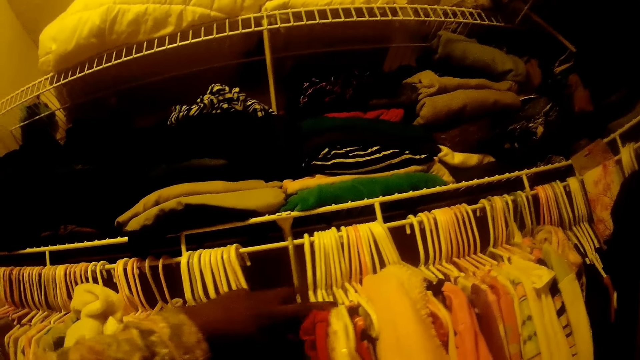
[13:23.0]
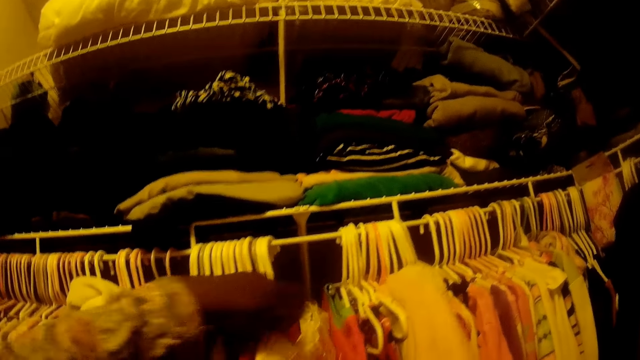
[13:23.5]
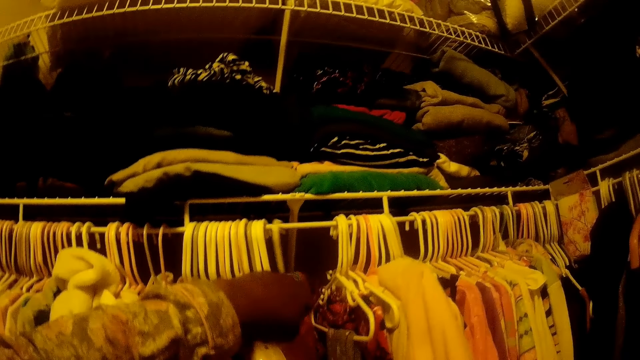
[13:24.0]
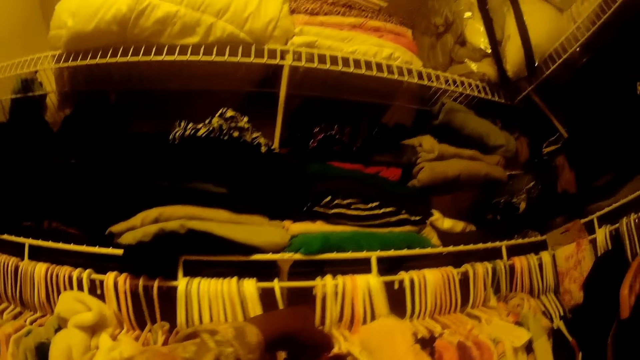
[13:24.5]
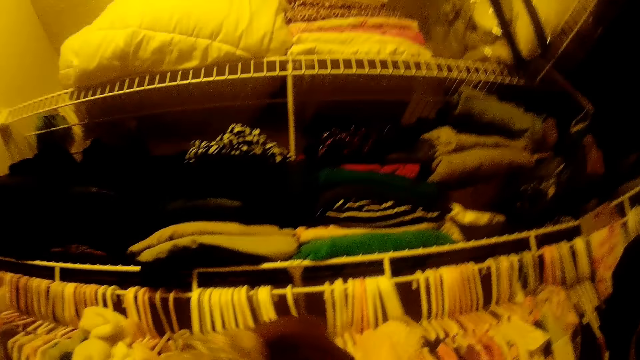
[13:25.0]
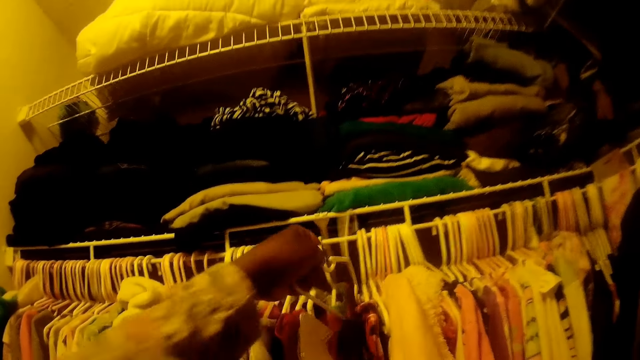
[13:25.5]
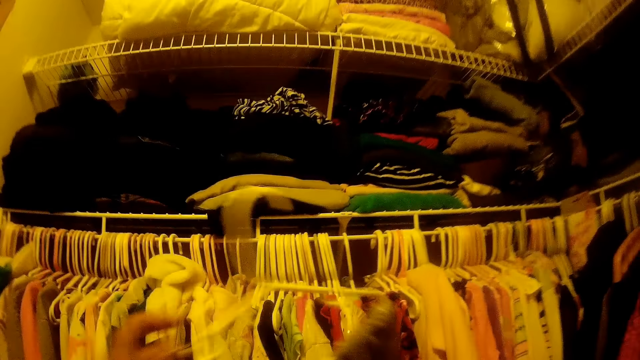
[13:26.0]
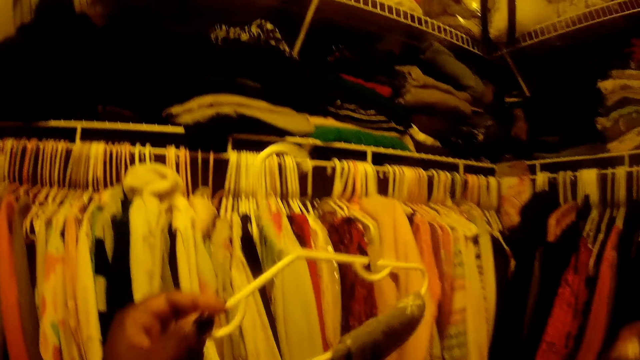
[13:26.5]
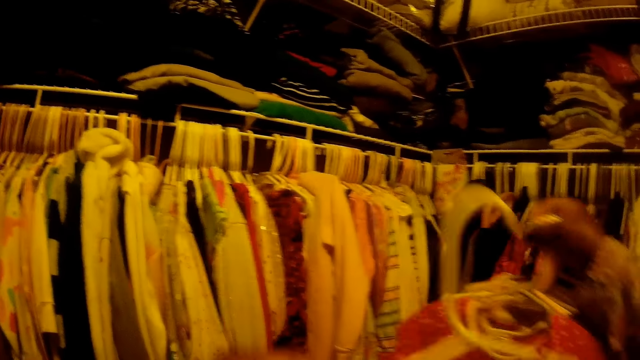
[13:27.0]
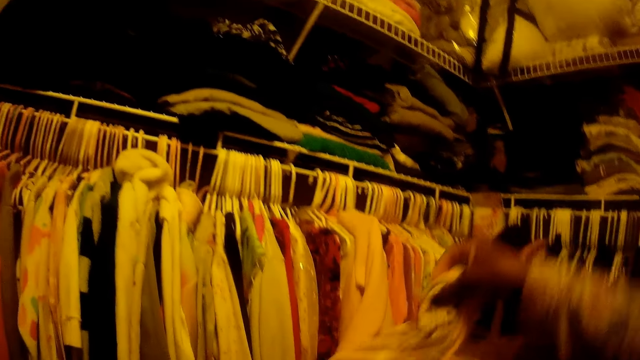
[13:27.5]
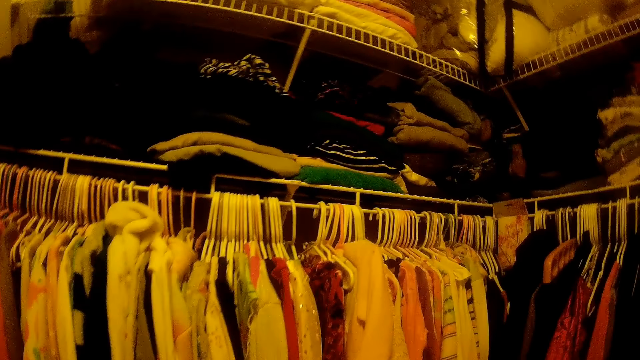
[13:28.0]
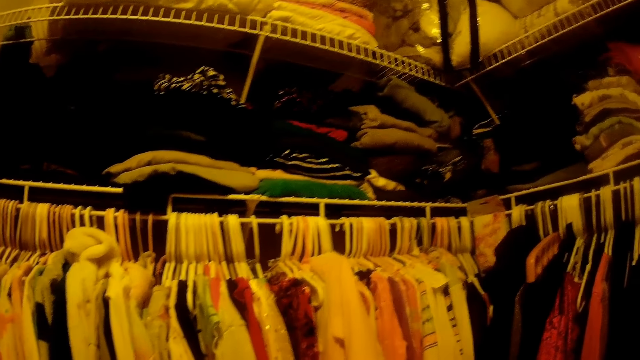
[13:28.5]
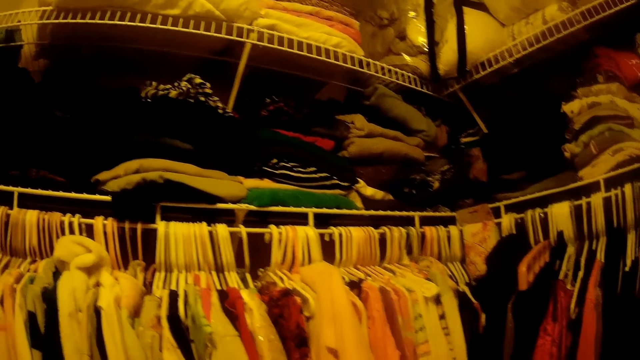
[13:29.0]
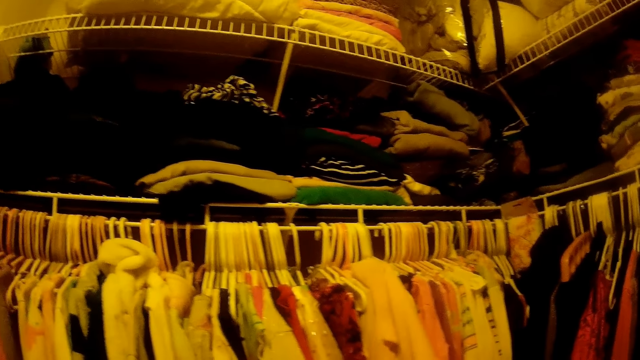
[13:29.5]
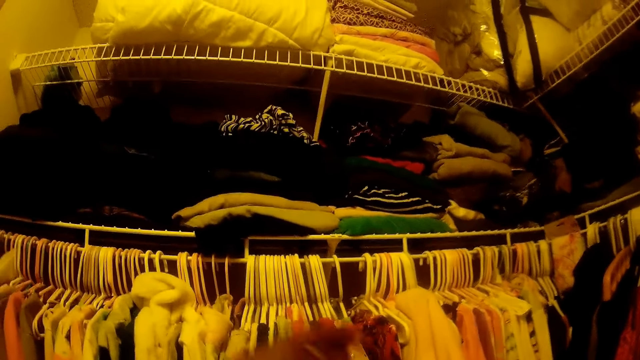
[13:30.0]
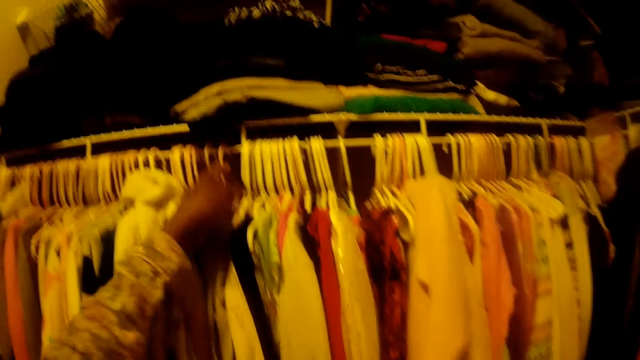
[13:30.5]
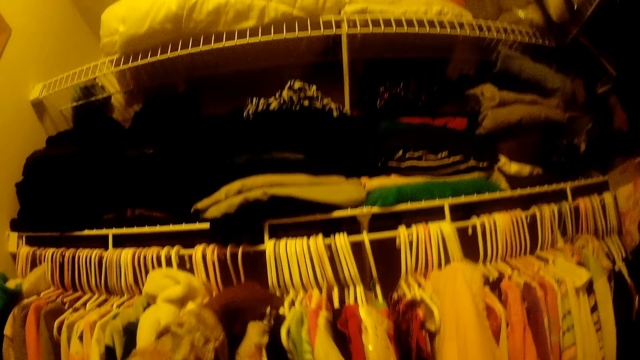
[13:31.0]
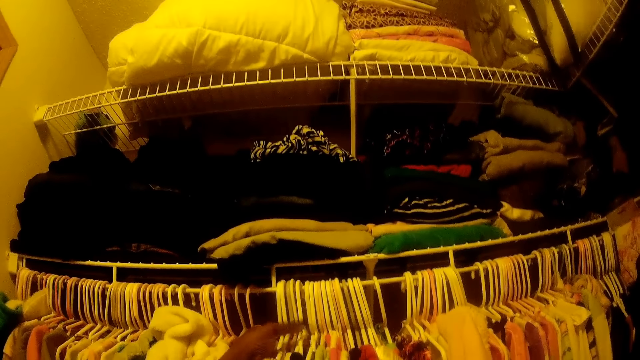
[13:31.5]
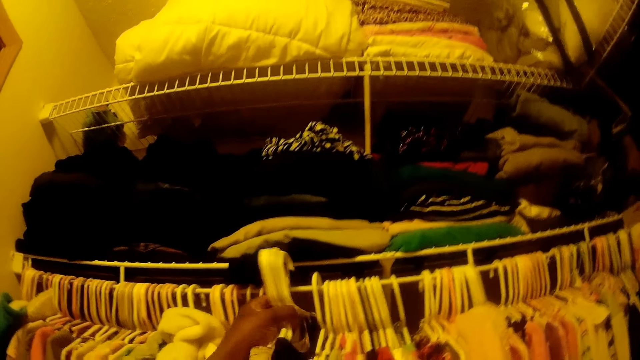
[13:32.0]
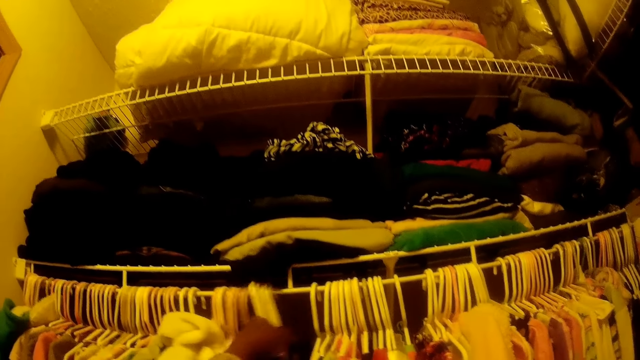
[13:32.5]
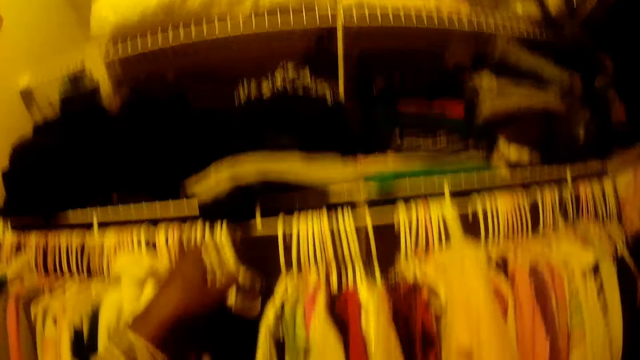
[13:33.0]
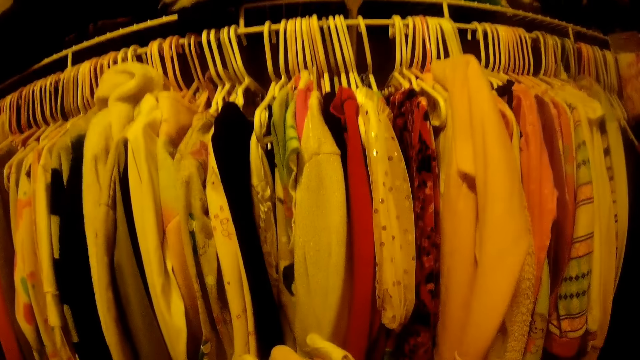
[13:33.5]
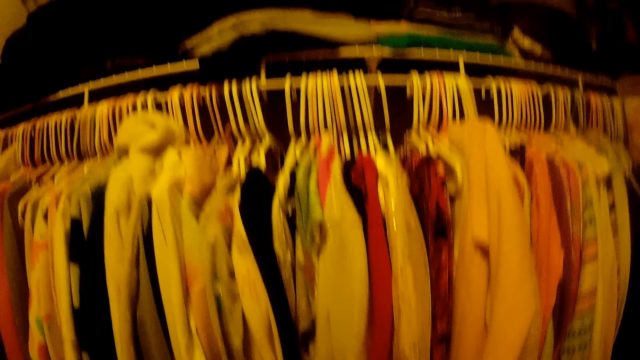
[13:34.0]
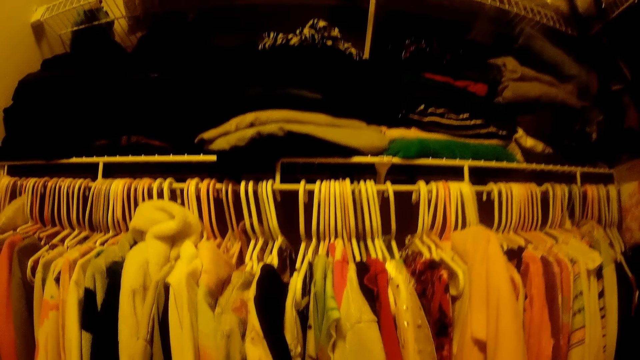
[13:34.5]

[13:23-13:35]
The camera wearer removes a hanged cloth from the hanger with her left hand. She picks the hanger with the cloth. She looks around. She adjusts the hanged clothes on the hanger with her left hand. She picks the hanger with the cloth. She returns the clothes.

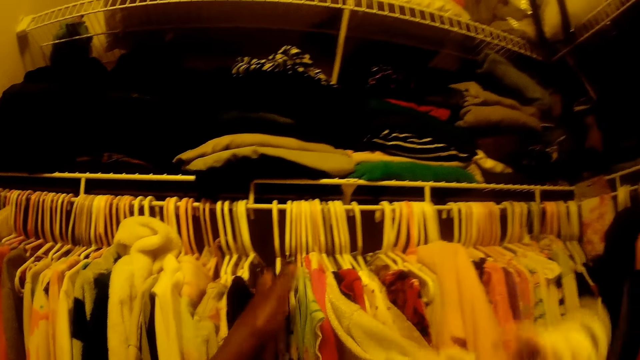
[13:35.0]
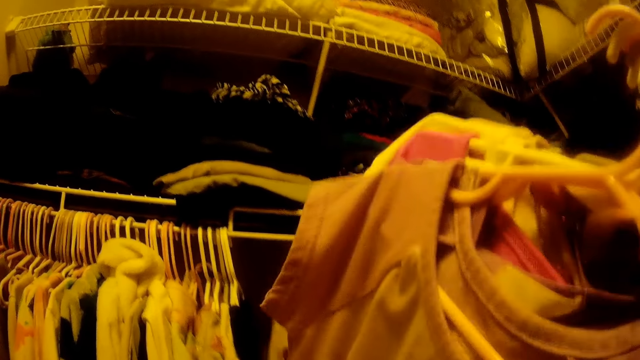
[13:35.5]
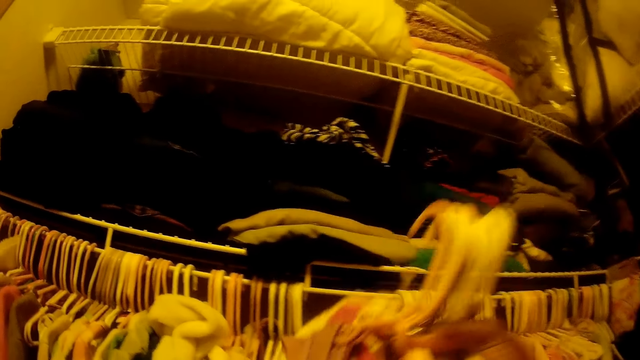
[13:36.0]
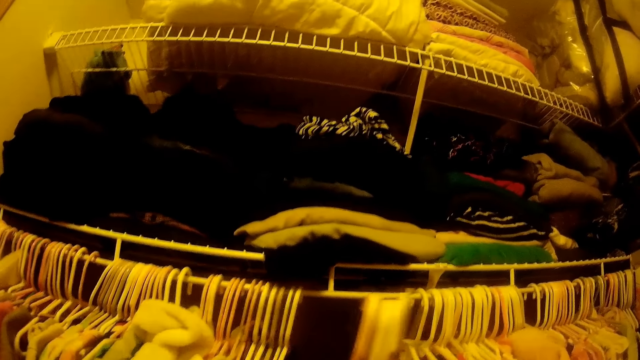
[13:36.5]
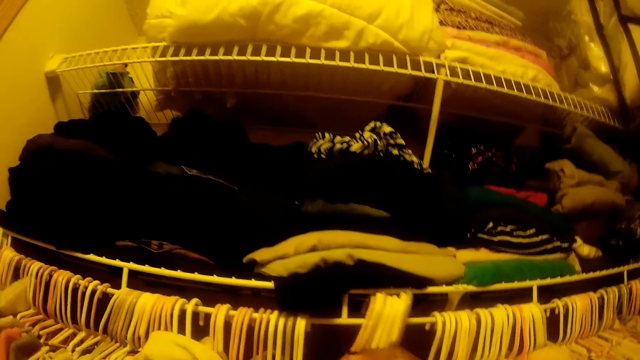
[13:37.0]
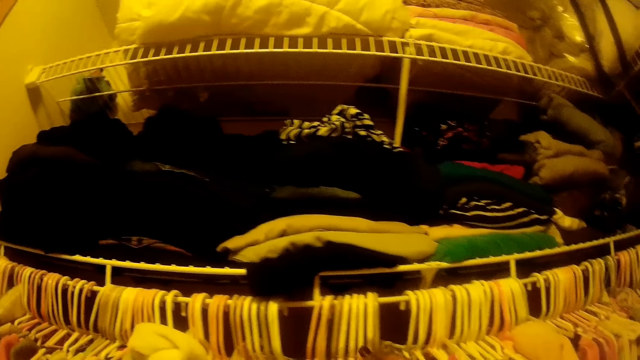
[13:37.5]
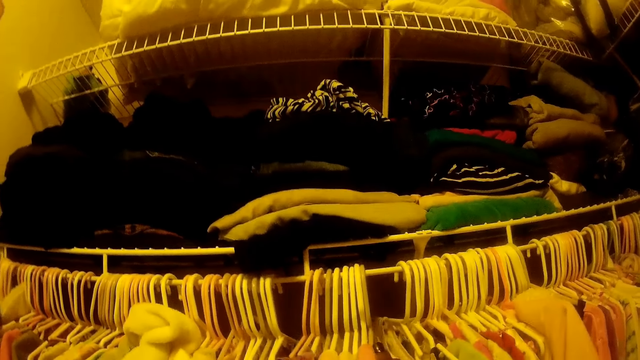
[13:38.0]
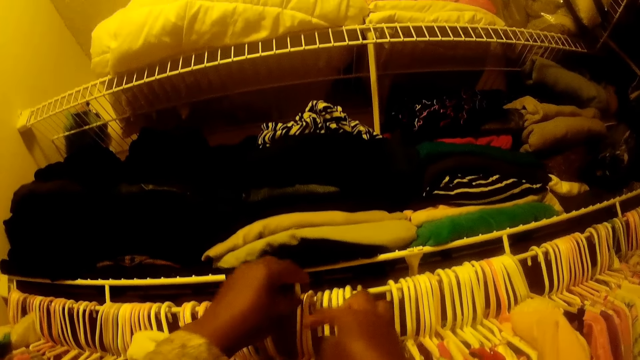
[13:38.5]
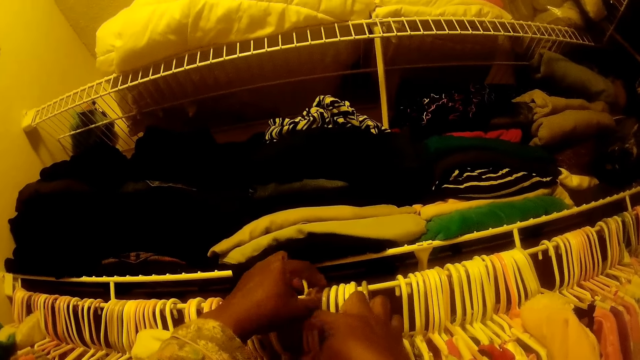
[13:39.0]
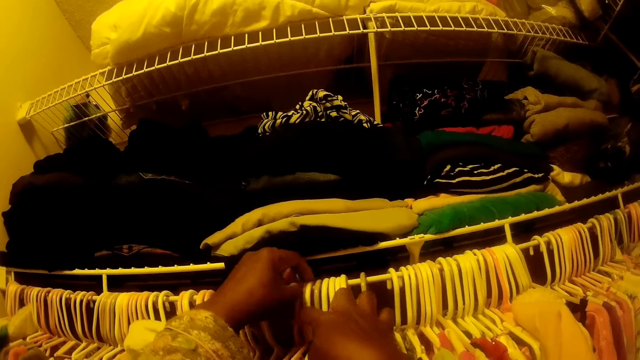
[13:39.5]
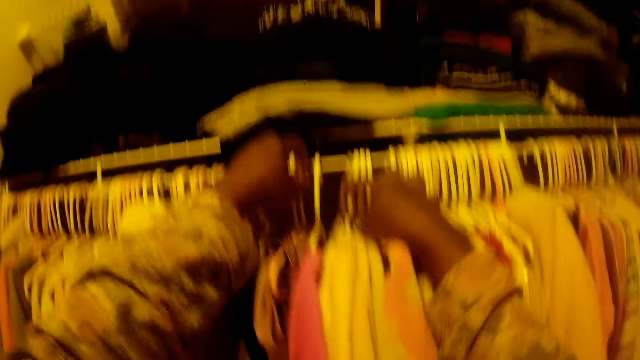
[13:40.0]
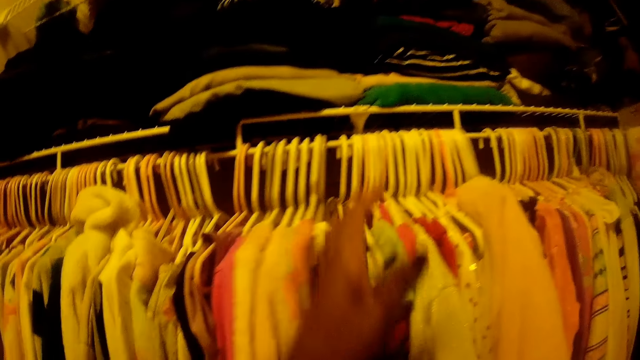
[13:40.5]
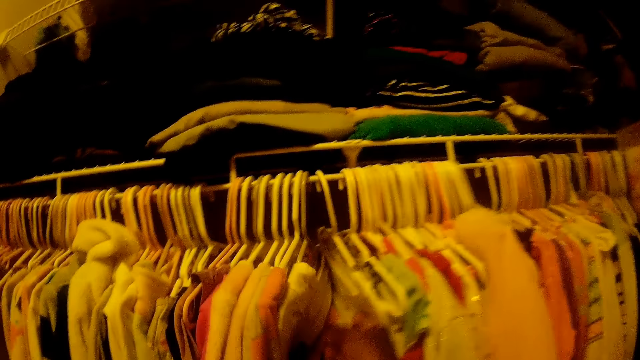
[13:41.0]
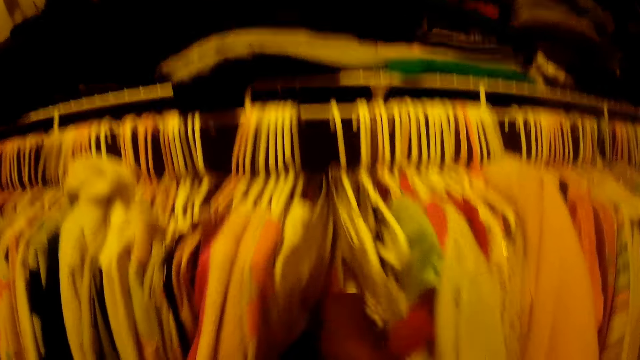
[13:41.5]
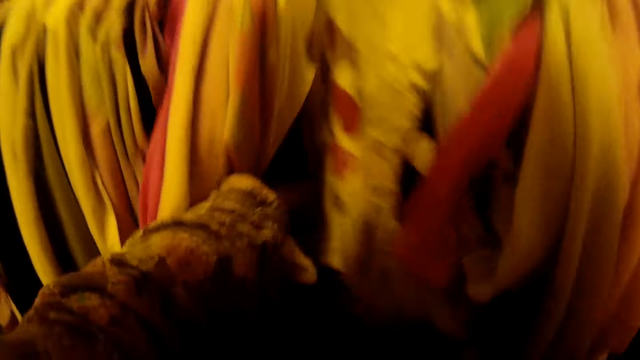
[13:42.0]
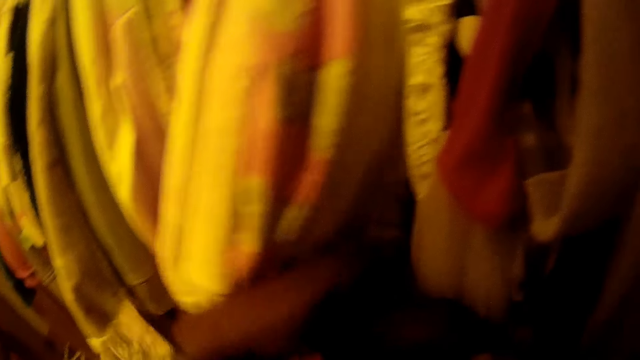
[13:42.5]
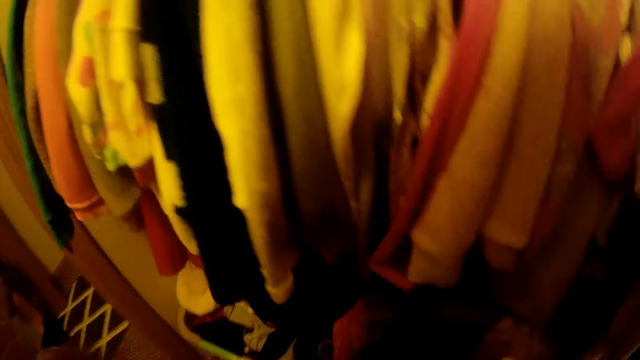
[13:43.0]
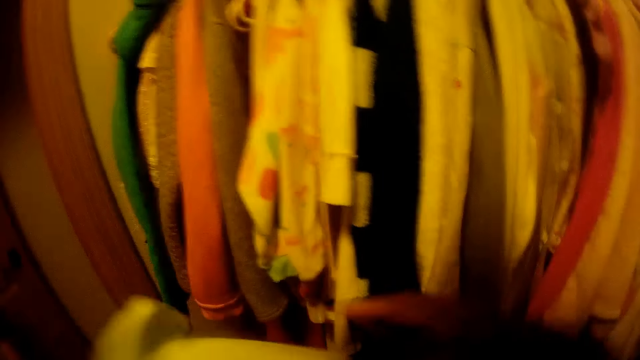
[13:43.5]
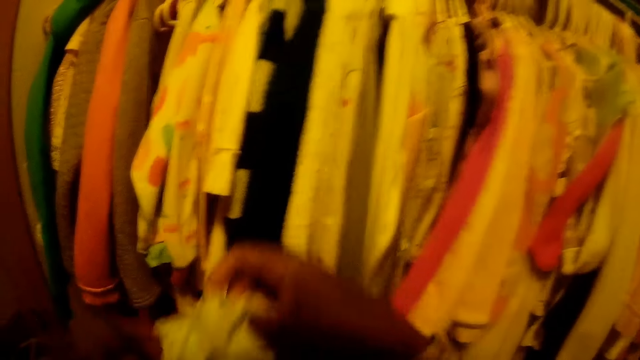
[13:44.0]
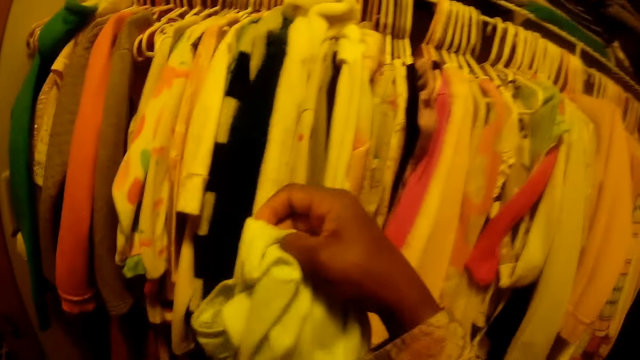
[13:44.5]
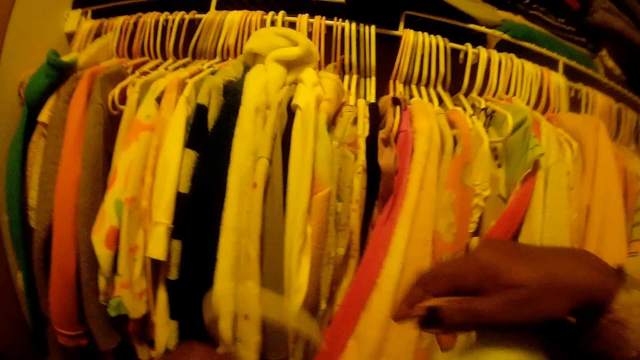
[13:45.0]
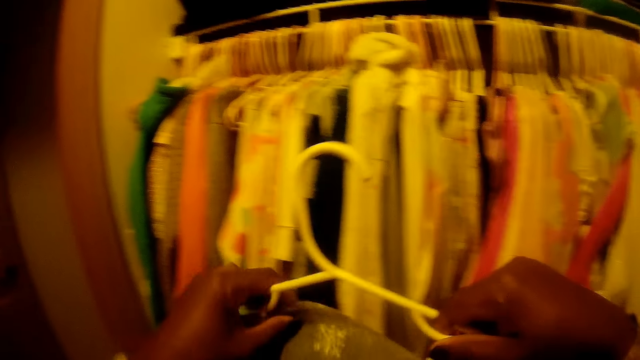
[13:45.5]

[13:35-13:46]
The camera wearer pushes the clothes. She places the hanged clothes on the hanger with her right hand. She interacts with a girl and another girl. She adjusts the hanged clothes on the hanger with her left hand. She drags the clothes. She places a cloth on the hanger with her hands. She holds the cloth.
